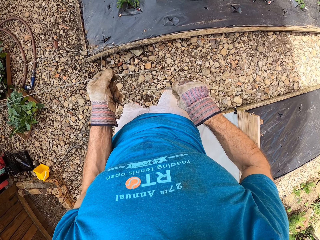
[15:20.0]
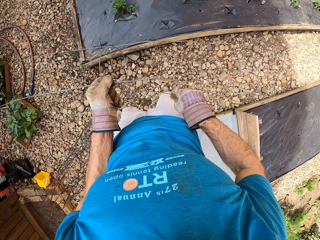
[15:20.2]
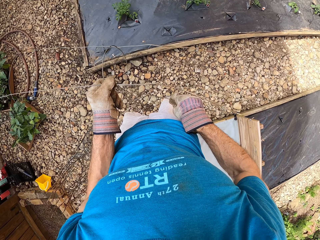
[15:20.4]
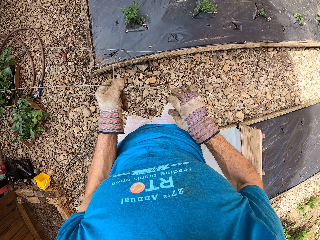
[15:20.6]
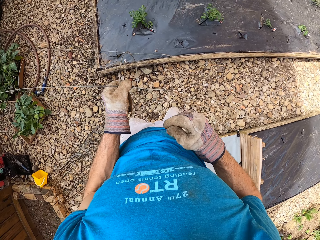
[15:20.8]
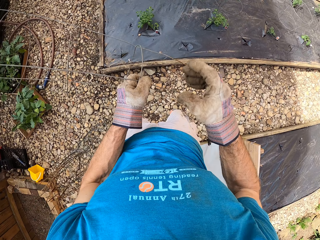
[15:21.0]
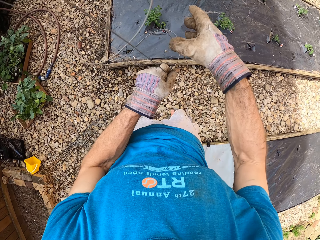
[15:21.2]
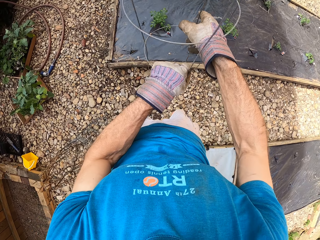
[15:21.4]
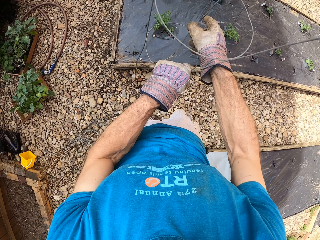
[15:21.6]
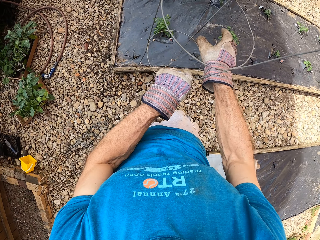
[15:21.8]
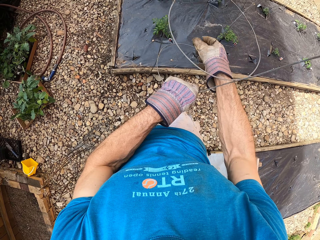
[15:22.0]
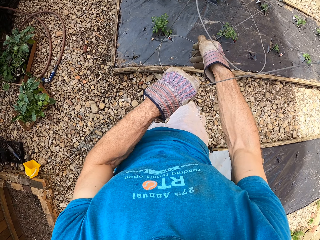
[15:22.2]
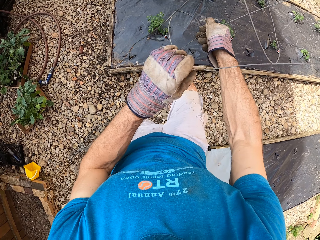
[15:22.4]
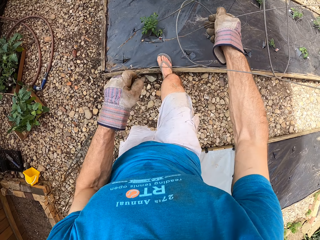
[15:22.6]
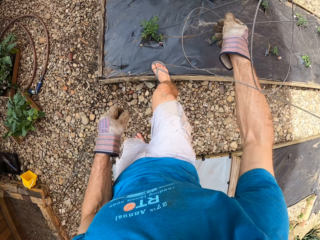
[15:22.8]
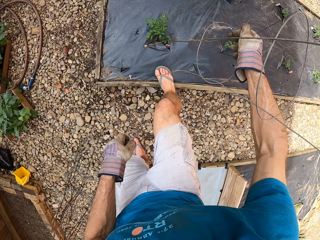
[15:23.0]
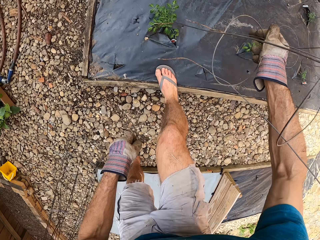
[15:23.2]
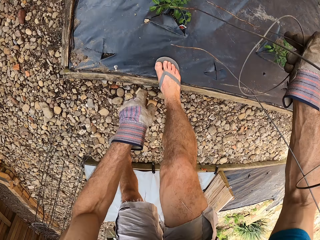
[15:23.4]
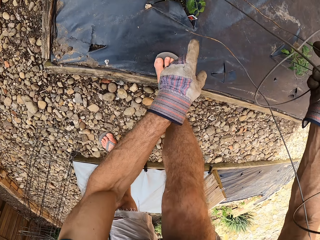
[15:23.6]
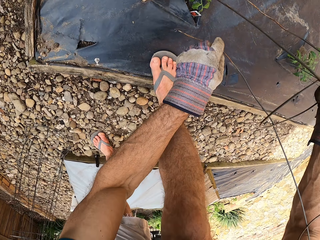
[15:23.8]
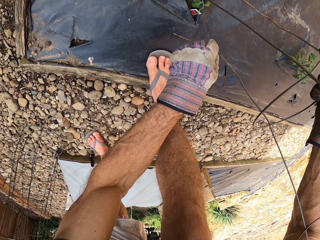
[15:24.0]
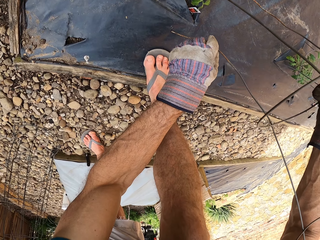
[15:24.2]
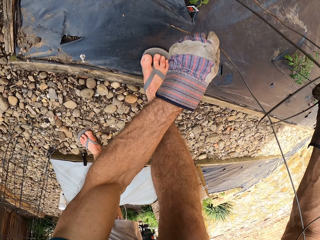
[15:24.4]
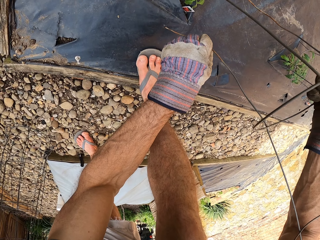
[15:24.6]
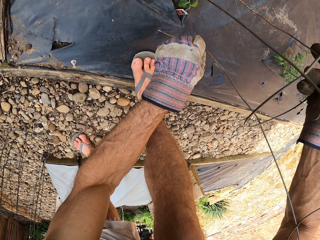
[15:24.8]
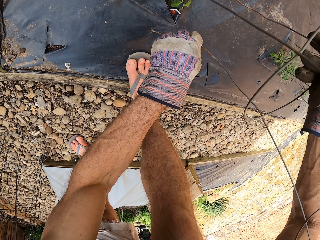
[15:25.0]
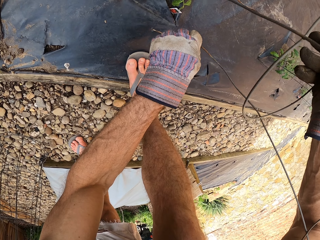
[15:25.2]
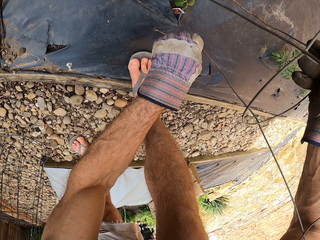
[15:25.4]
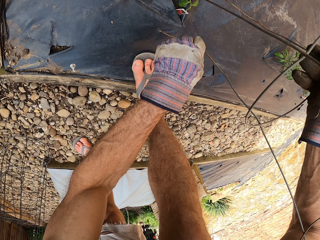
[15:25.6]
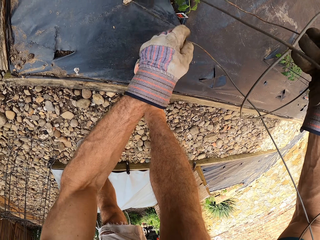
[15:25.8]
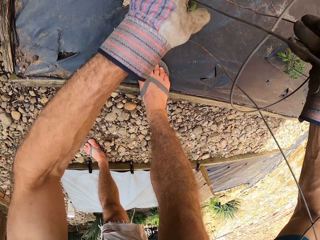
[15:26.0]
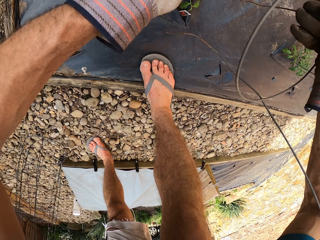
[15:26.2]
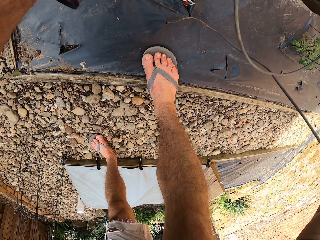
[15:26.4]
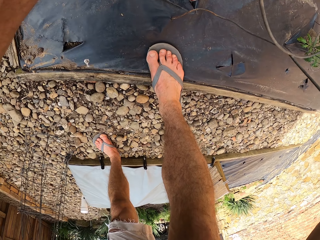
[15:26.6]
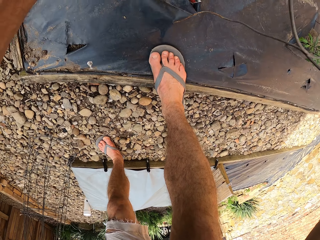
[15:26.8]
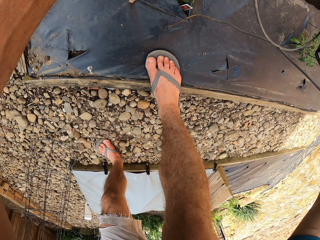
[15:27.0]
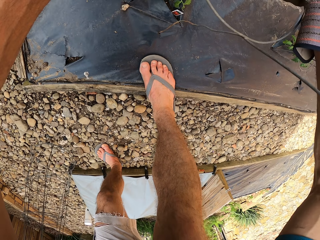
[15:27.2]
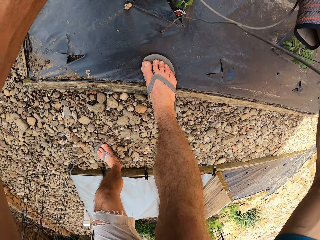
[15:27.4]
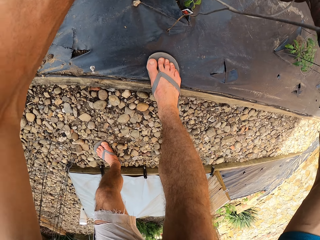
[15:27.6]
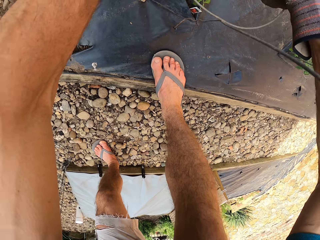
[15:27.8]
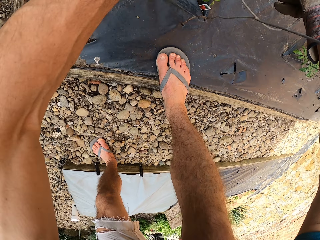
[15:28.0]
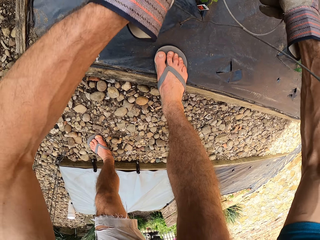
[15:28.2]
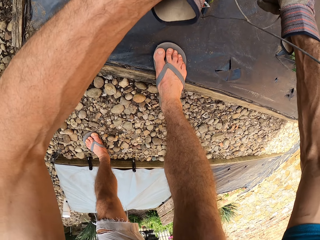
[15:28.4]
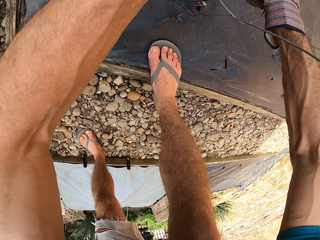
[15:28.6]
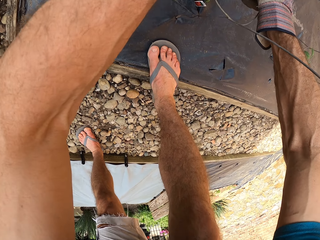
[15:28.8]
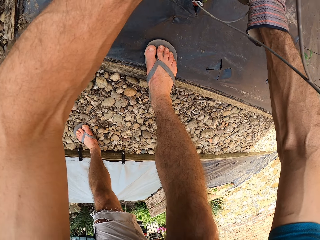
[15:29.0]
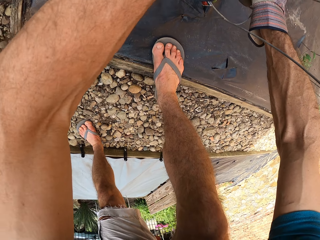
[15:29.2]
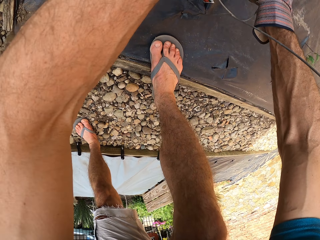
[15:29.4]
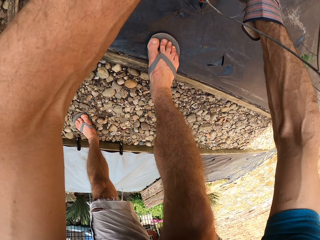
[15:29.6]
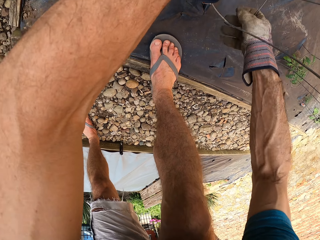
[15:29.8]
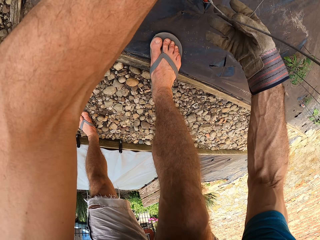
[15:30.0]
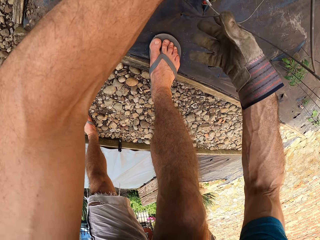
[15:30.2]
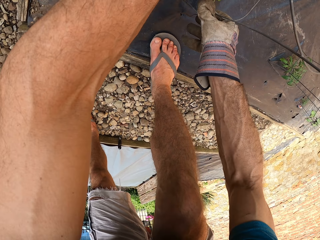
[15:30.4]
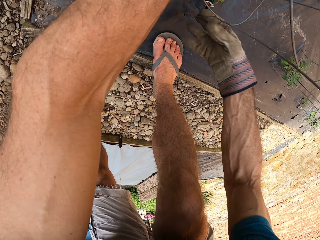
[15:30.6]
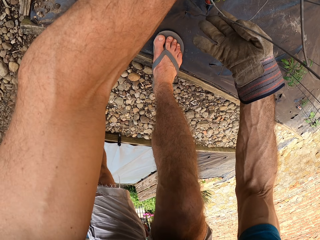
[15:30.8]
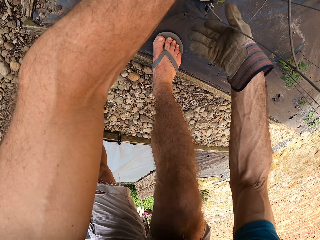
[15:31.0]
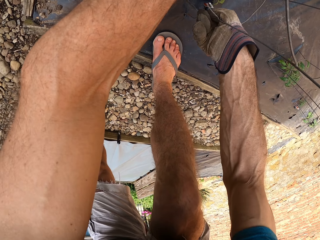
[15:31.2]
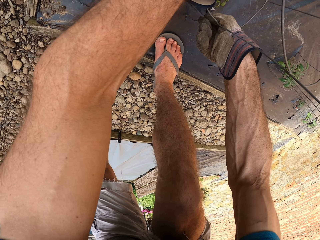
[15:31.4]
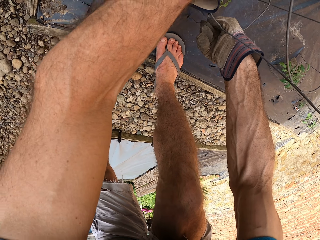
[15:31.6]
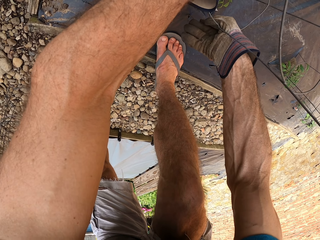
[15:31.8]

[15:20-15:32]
The camera wearer turns the plant stand. They hold the plant stand. They fix the steel bar into the wood structure. They put the plant stand on the flower bed. They push the plant stand under the flower bed.

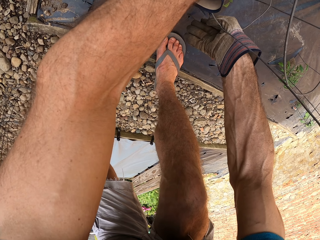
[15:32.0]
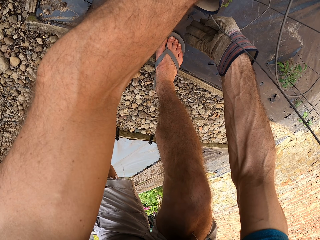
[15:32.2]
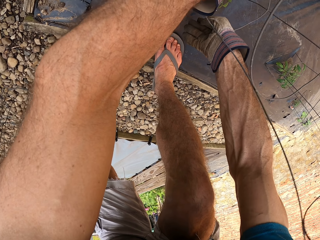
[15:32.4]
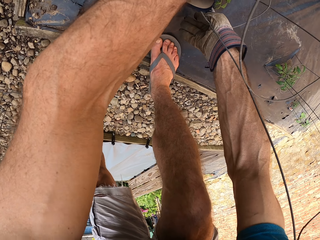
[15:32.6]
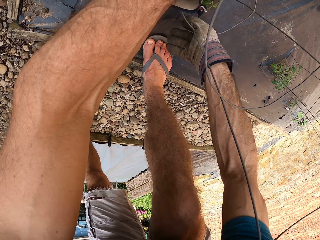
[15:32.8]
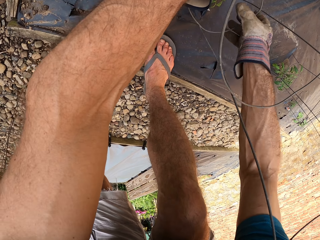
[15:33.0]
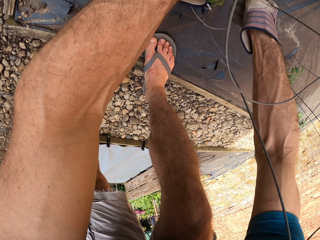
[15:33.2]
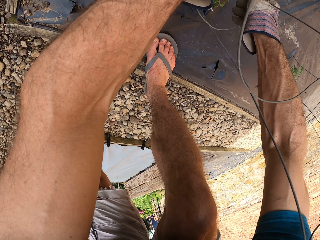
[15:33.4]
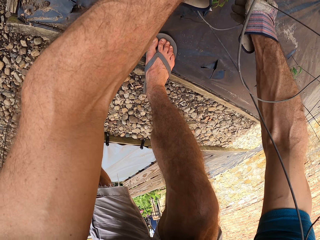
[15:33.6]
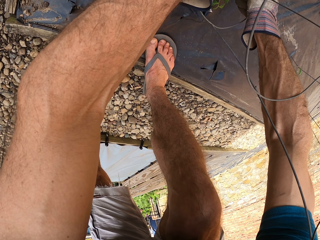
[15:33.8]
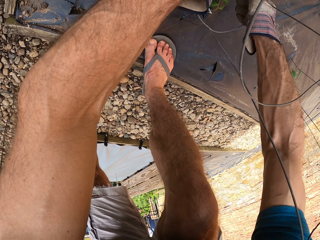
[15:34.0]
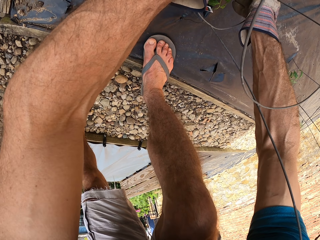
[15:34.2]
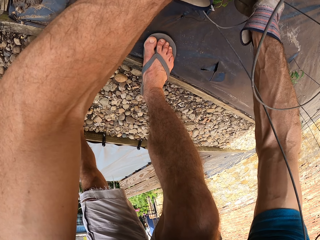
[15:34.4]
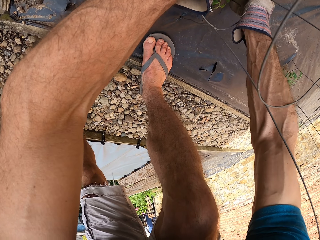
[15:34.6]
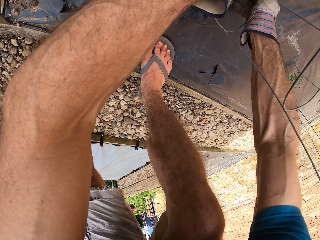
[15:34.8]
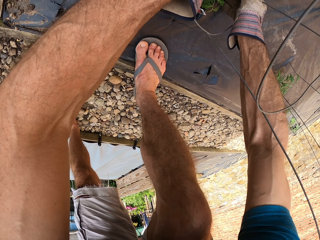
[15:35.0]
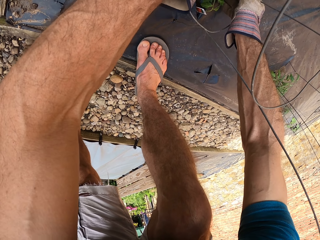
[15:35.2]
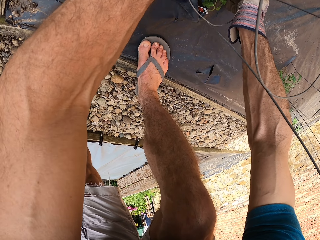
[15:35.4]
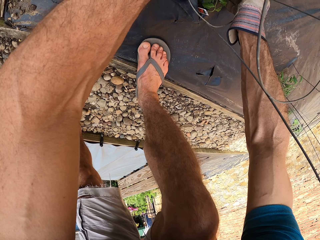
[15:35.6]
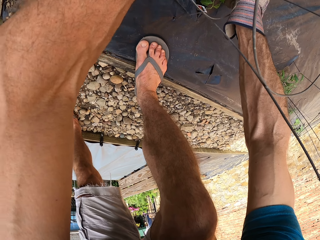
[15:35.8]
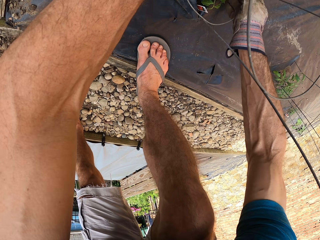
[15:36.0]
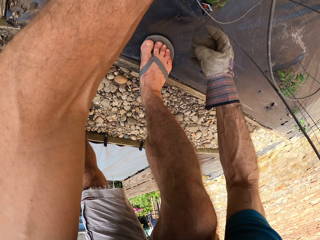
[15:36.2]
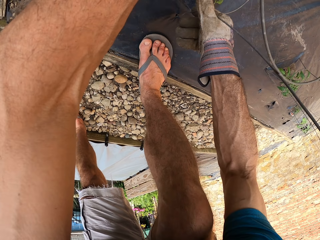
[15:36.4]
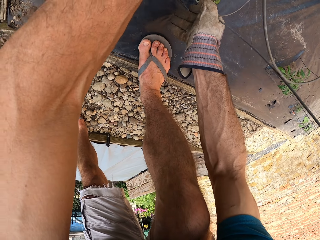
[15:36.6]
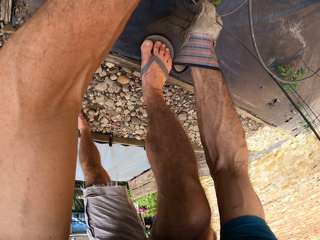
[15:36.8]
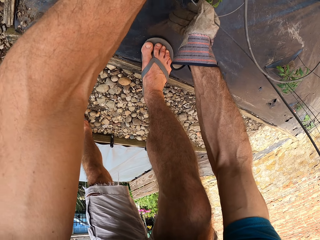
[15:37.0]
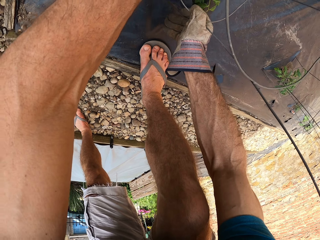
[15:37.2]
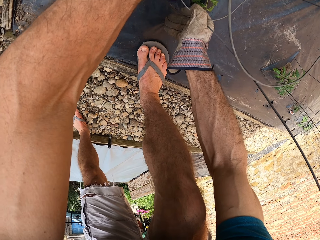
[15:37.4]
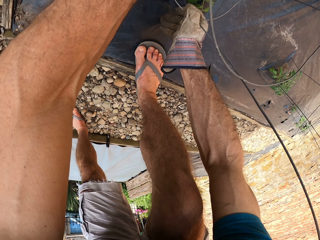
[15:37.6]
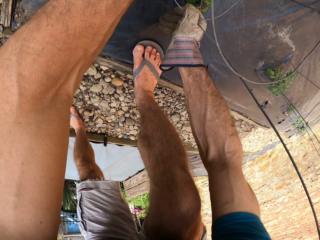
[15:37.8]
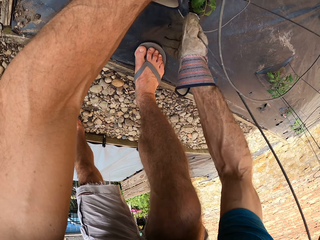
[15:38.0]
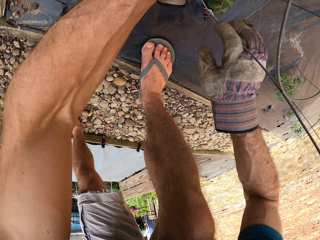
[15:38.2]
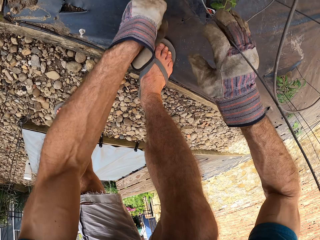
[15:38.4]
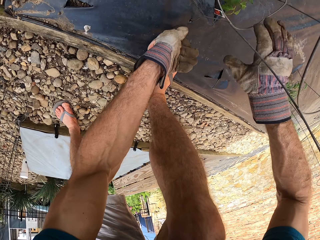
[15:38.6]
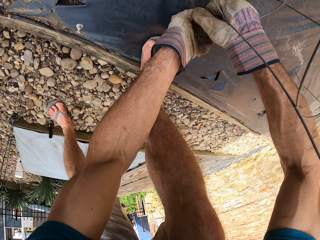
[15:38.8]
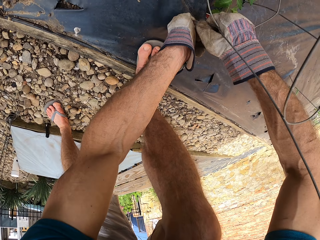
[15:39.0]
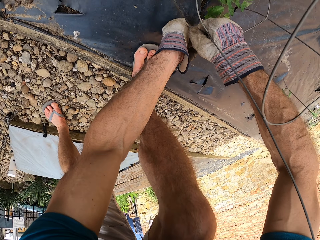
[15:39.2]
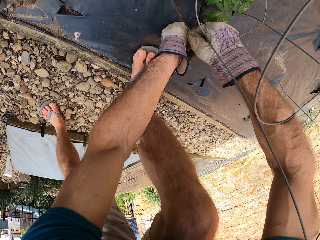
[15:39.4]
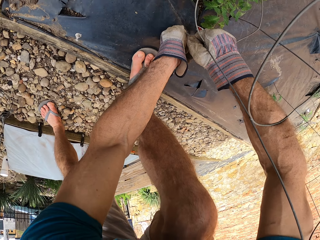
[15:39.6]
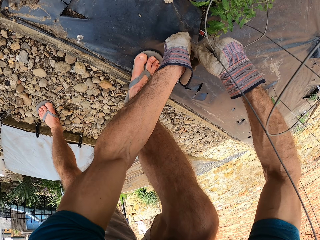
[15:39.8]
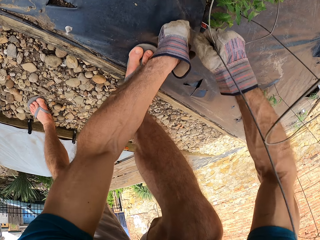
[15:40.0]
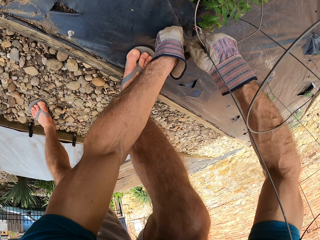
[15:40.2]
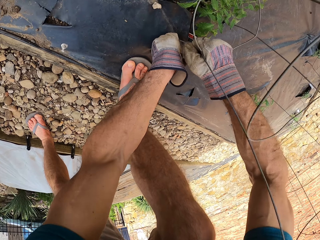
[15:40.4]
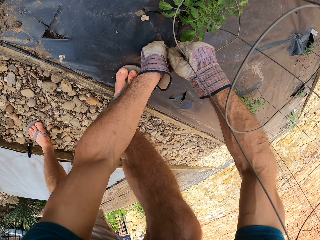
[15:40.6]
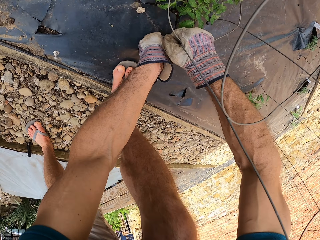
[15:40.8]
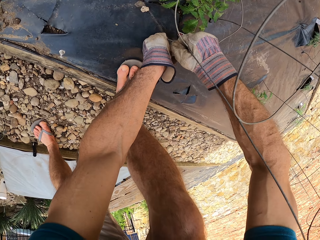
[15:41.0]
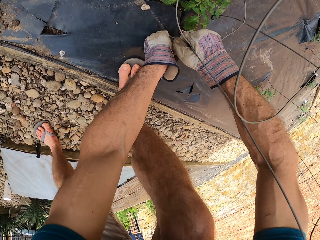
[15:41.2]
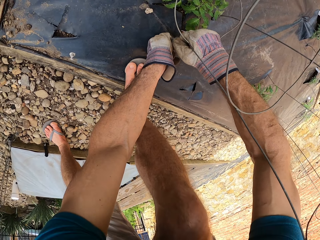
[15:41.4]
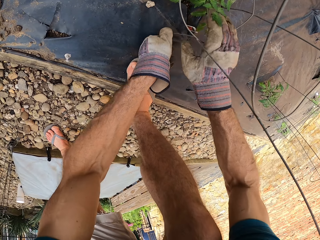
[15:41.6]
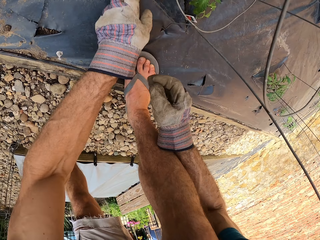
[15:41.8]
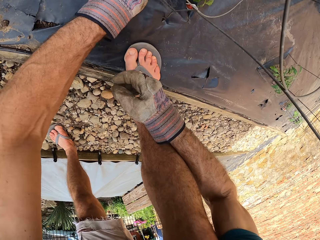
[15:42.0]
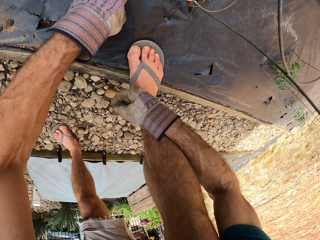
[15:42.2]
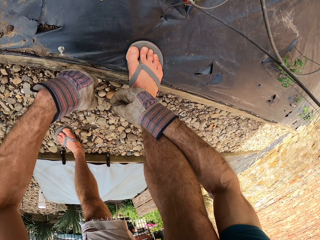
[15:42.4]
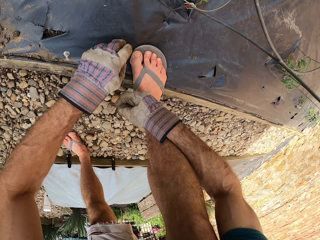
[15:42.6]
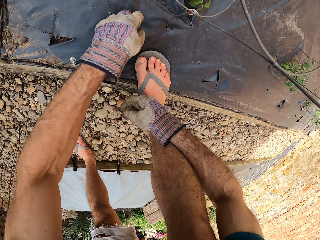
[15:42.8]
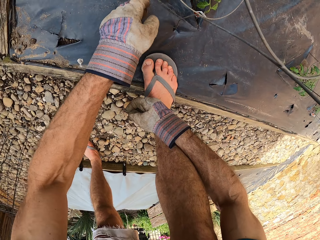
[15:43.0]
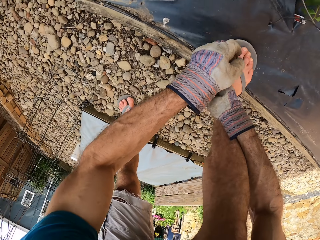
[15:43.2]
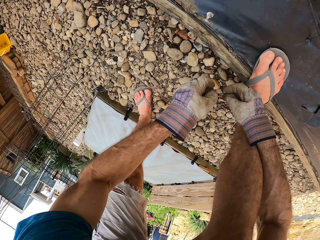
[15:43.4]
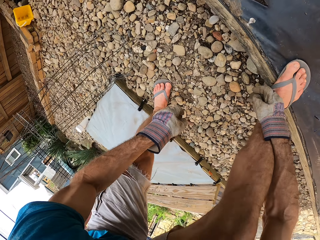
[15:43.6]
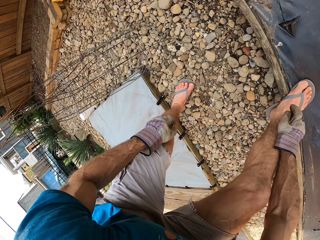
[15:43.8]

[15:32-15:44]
The camera wearer puts the hand on the leg.
